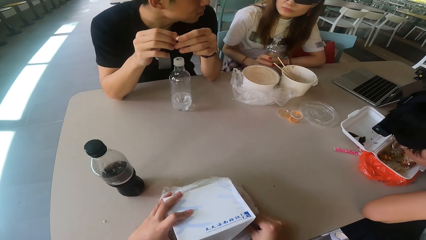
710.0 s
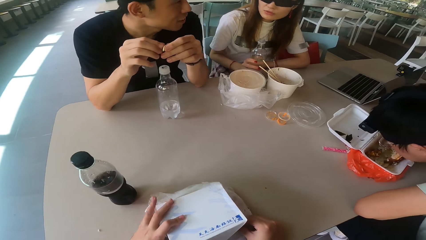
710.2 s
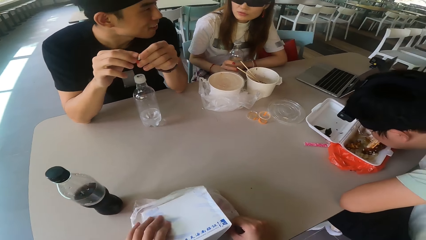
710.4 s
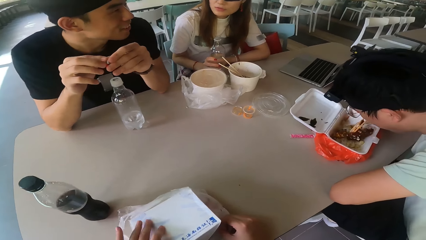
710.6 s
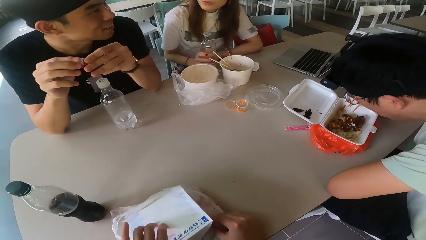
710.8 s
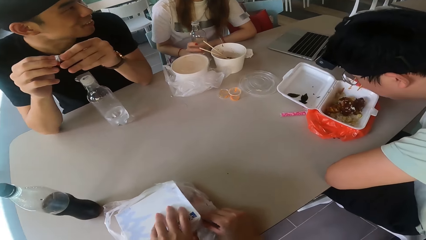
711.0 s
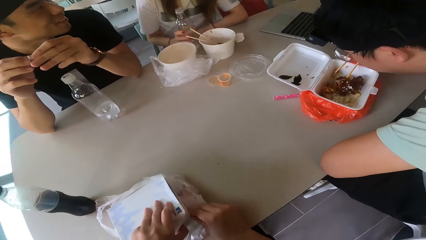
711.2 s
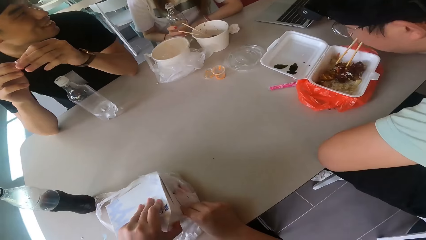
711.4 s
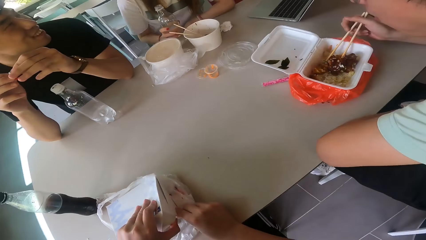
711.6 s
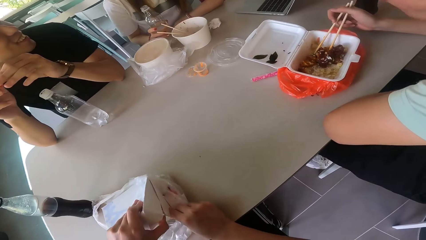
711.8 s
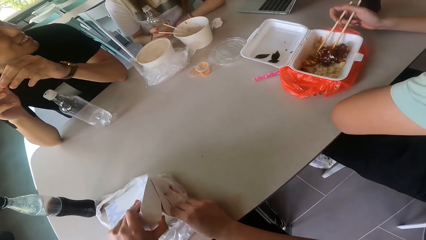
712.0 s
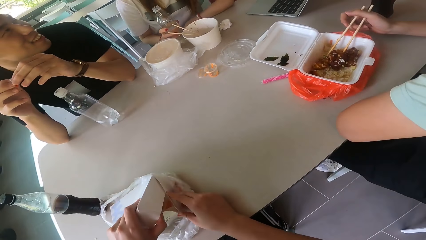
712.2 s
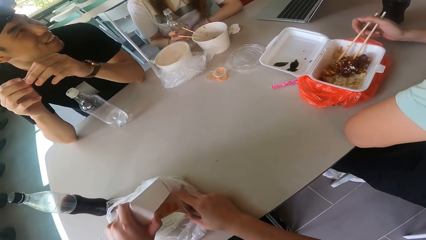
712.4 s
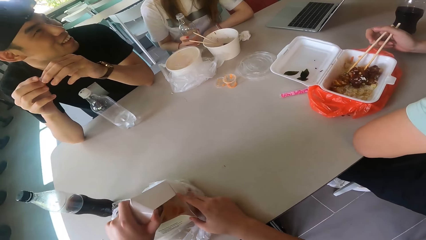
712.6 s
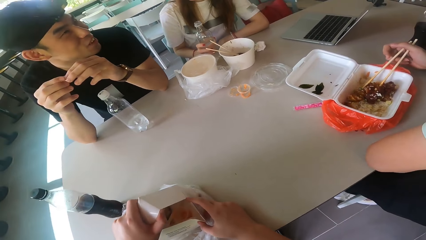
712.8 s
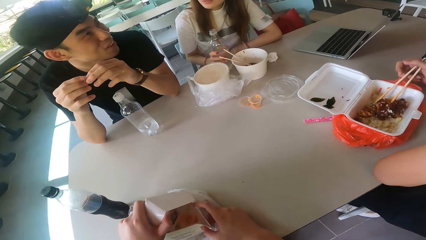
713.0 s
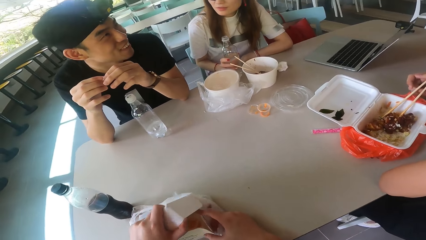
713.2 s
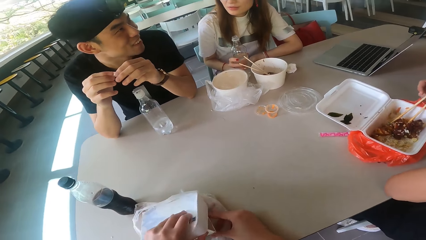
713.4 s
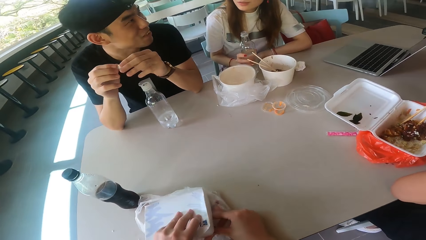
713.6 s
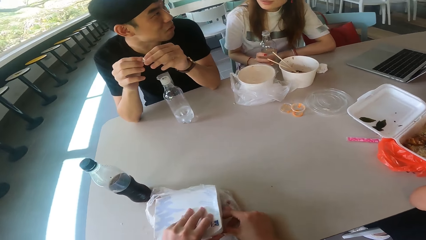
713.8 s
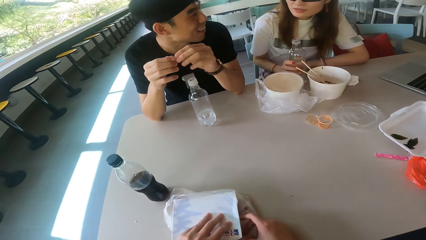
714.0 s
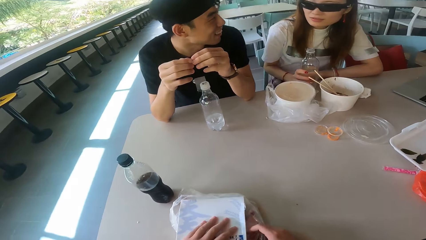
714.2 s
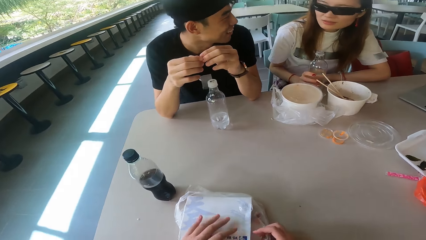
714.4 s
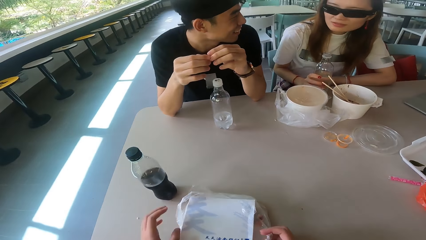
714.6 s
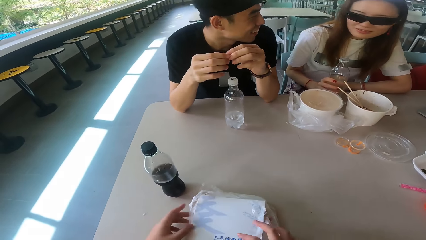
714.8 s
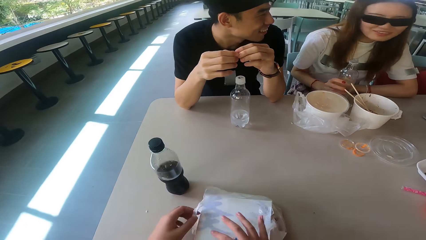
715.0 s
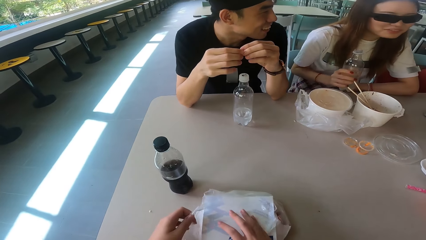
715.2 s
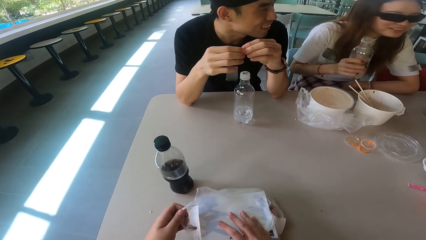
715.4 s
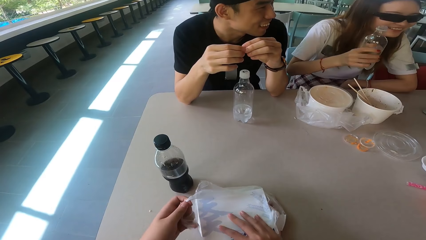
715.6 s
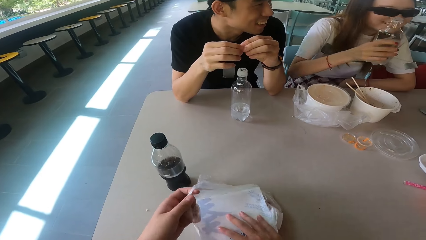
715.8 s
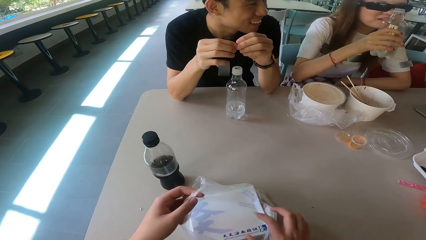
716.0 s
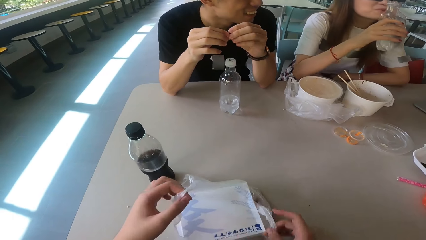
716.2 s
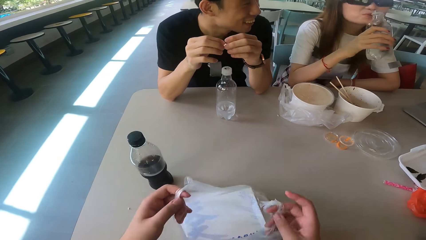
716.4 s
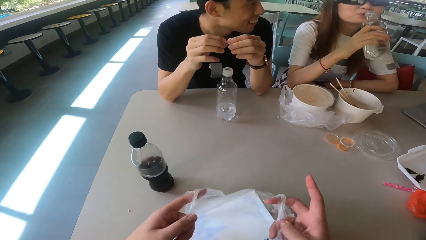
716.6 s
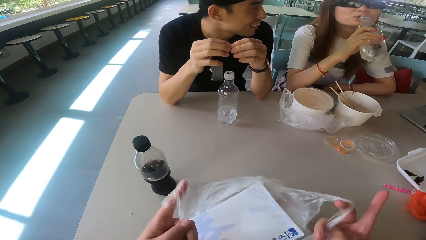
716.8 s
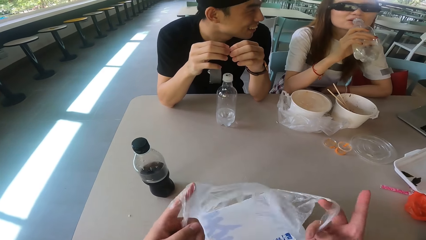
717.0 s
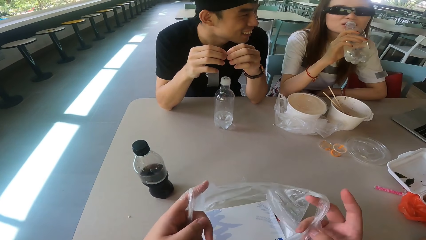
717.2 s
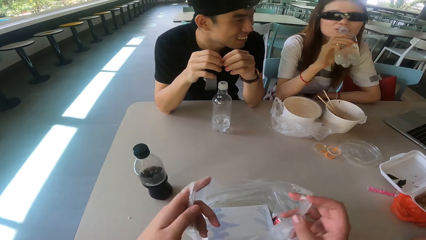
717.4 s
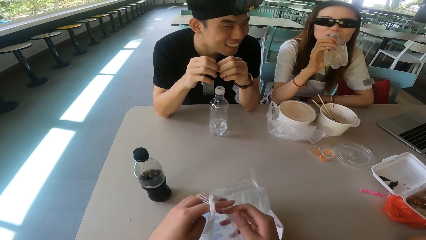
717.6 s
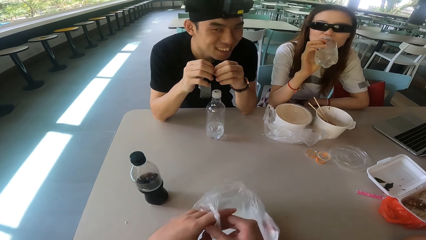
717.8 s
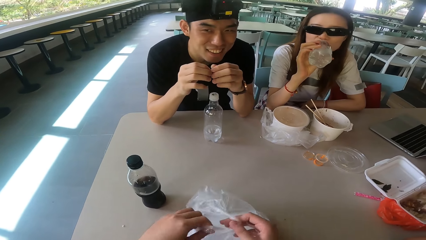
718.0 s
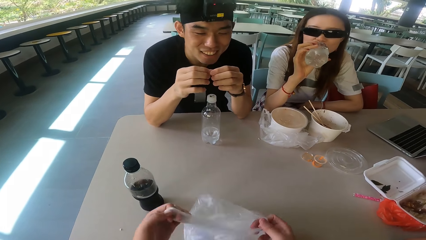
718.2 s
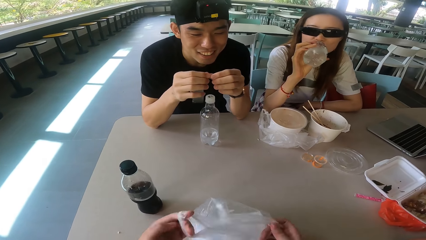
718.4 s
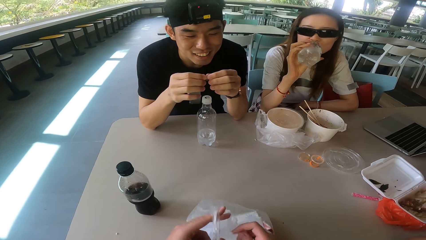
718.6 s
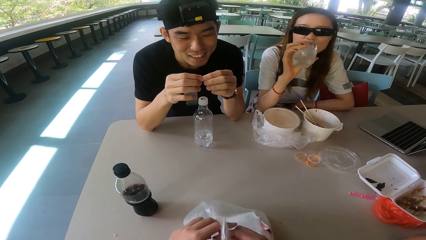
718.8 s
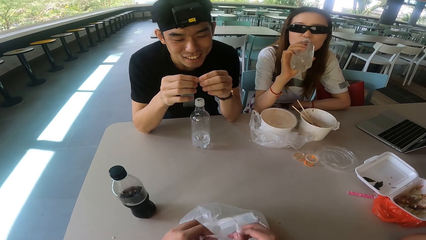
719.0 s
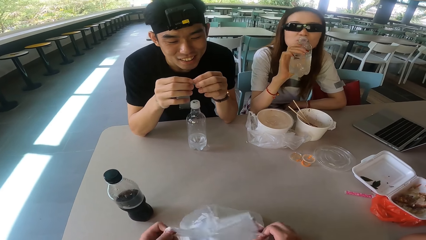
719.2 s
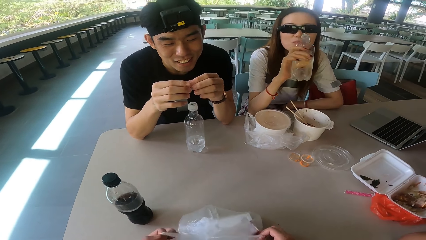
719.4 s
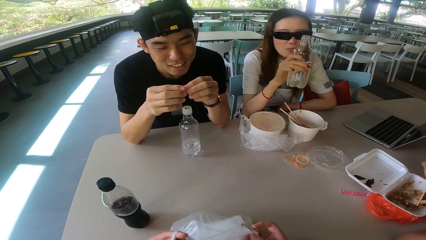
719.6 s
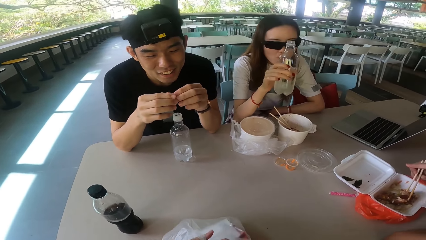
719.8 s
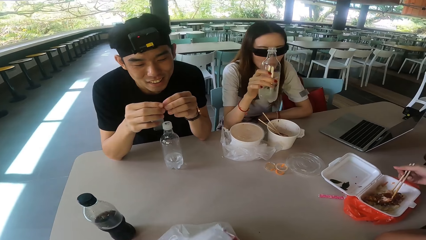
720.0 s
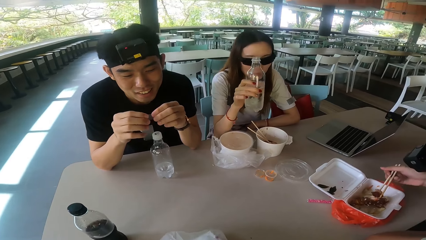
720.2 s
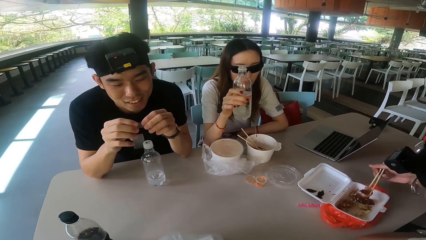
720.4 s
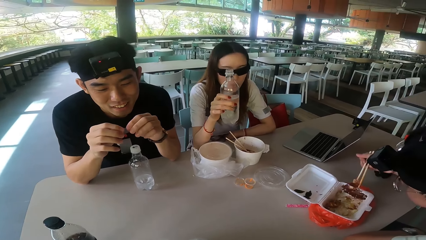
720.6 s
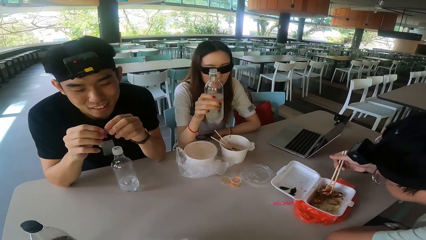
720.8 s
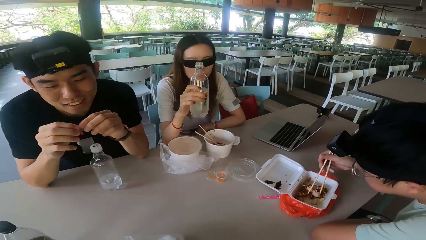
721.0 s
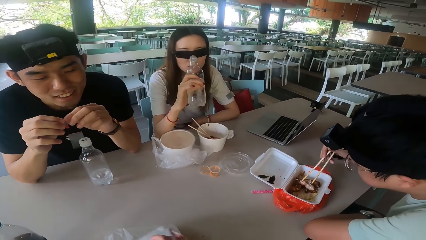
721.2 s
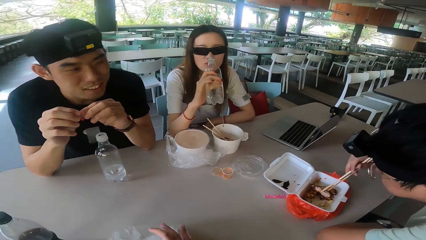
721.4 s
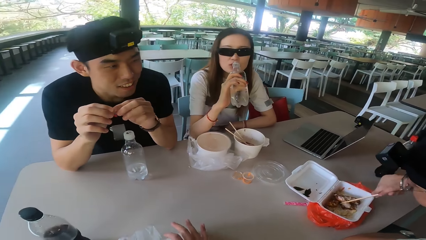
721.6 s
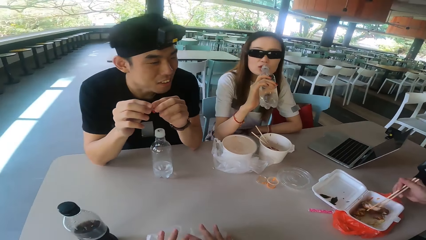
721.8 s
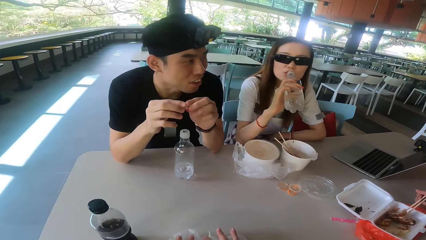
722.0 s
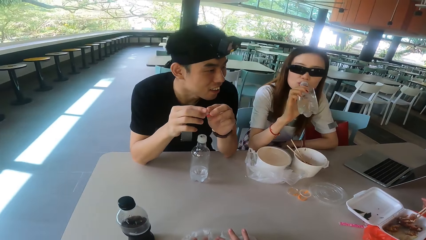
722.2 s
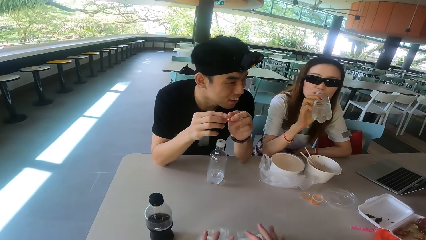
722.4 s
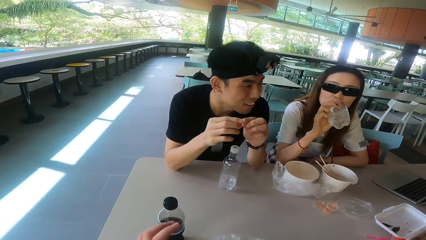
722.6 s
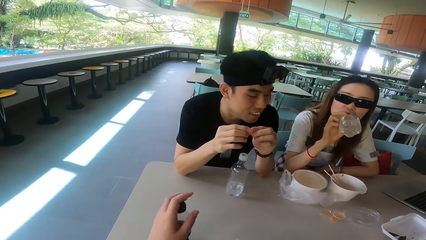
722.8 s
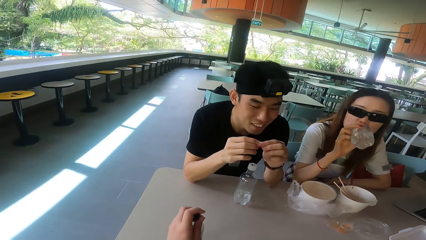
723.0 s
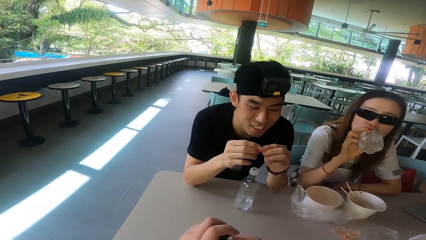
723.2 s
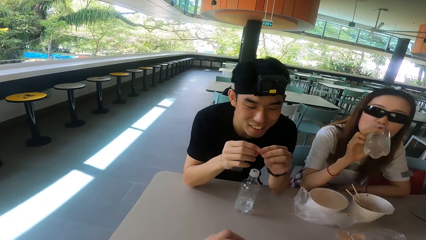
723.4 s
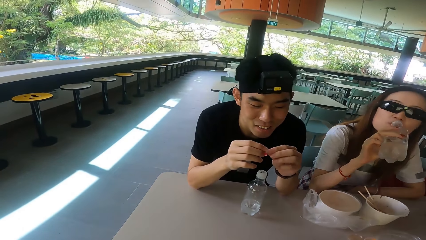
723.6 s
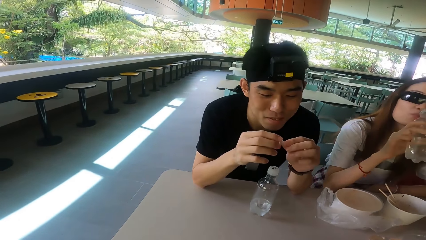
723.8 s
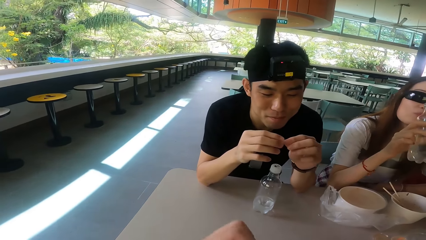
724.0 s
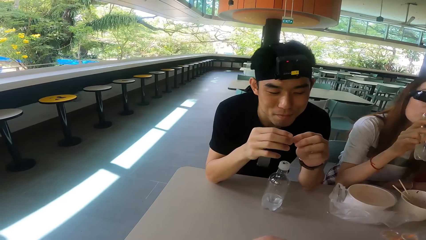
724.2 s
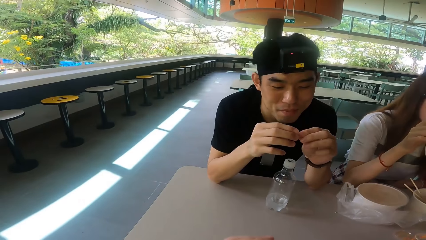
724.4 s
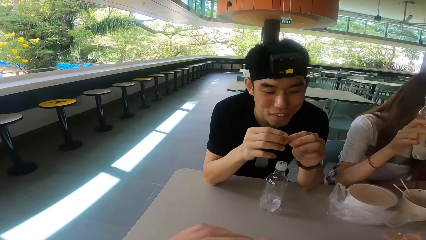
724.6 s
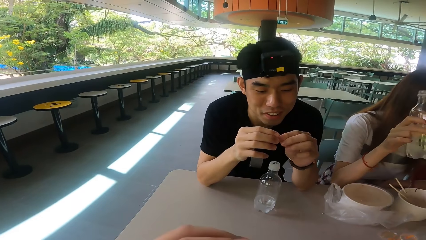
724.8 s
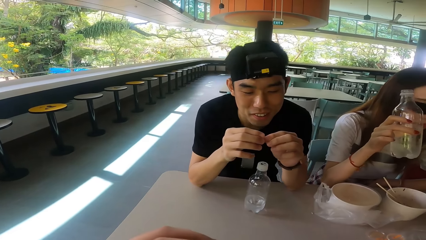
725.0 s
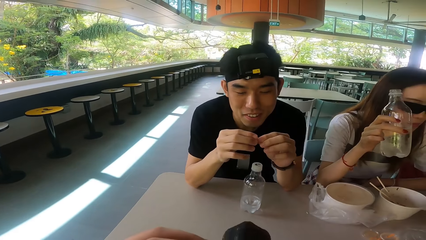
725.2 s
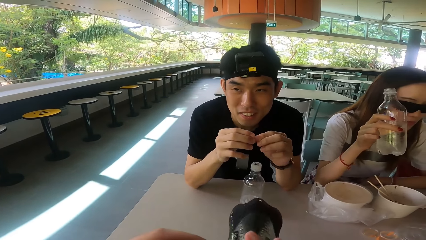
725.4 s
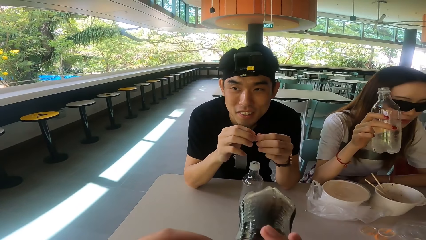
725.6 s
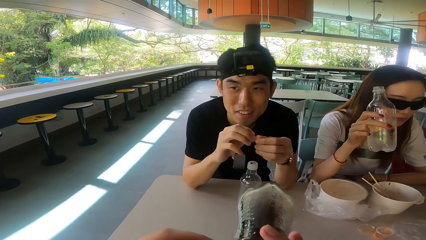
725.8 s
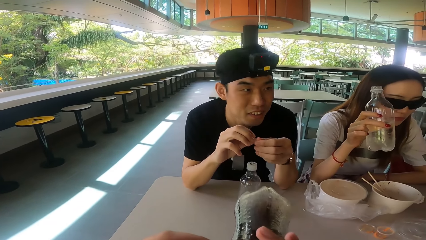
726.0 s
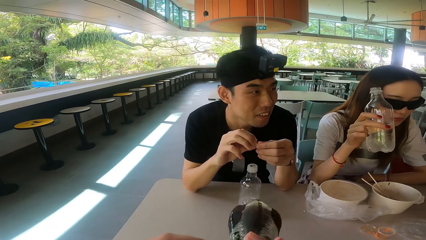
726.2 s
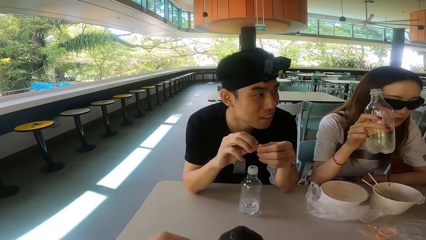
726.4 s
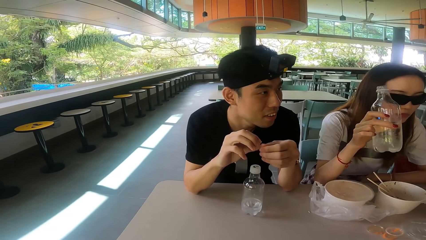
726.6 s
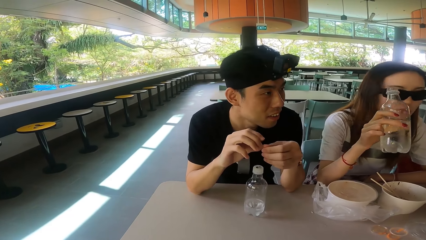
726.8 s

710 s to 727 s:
A man eats the food. The camera wearer folds the box. They lift the polythene. They tie the polythene bag. The man picks up the food. A woman drinks the water. The man eats the food. The camera wearer picks up the bottle. They drink the soda from the bottle.
